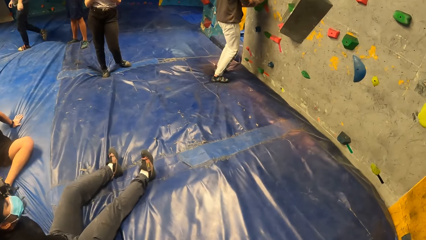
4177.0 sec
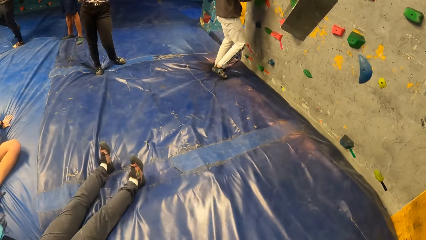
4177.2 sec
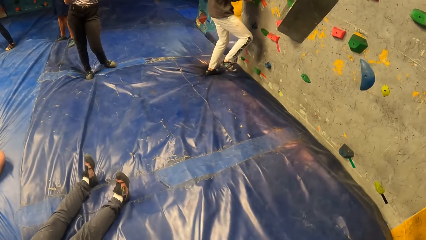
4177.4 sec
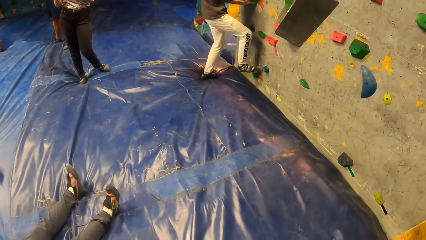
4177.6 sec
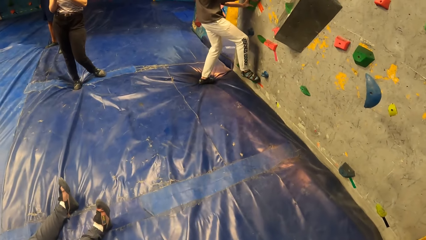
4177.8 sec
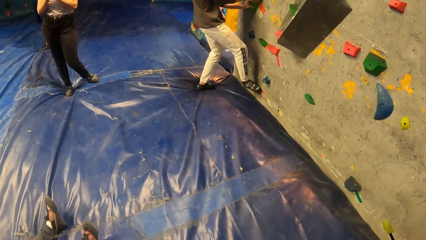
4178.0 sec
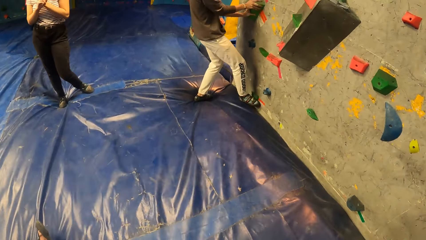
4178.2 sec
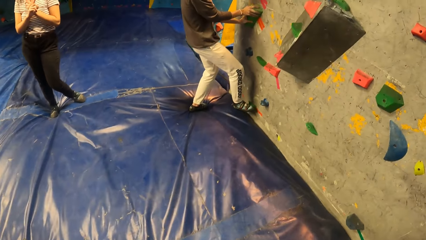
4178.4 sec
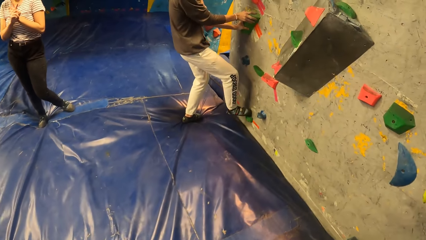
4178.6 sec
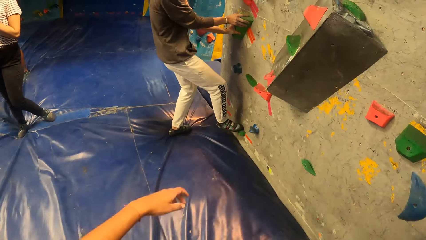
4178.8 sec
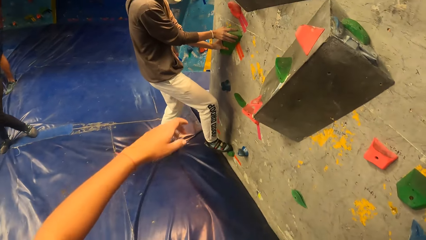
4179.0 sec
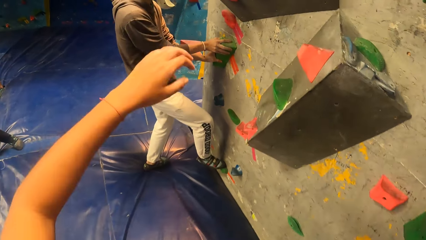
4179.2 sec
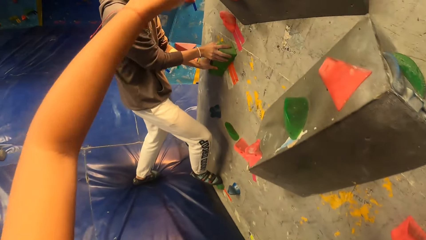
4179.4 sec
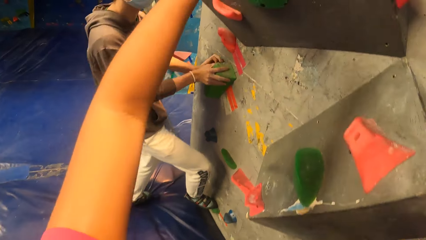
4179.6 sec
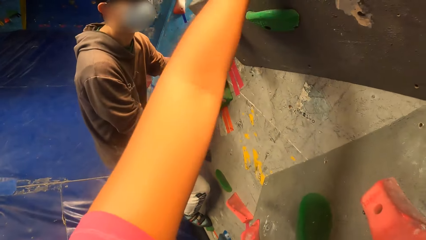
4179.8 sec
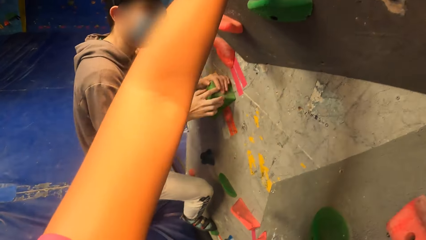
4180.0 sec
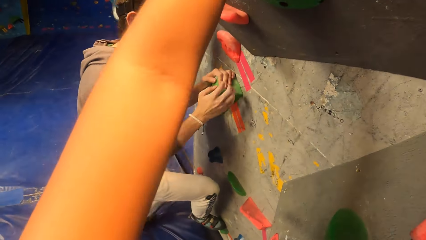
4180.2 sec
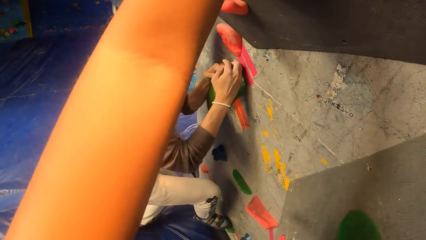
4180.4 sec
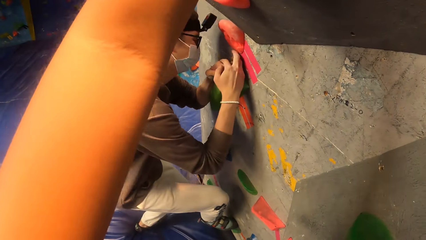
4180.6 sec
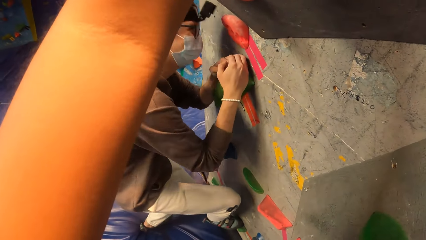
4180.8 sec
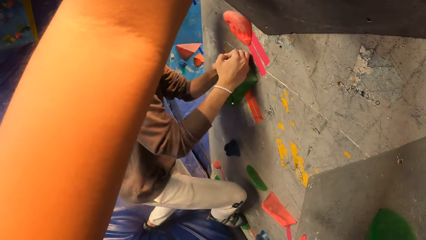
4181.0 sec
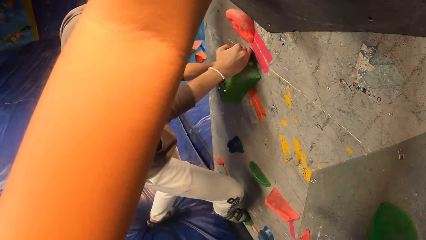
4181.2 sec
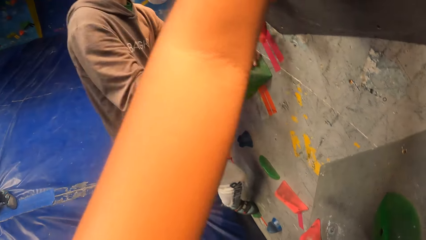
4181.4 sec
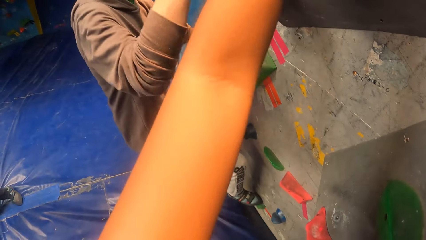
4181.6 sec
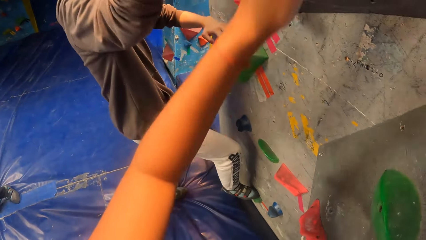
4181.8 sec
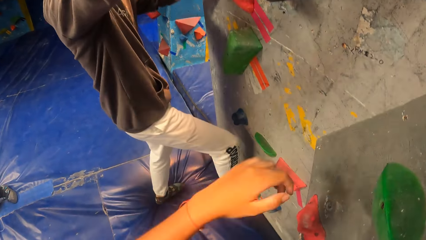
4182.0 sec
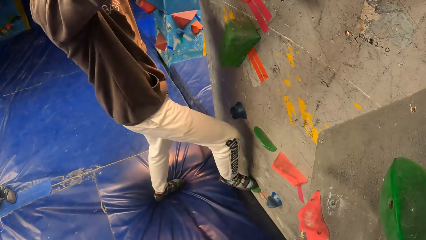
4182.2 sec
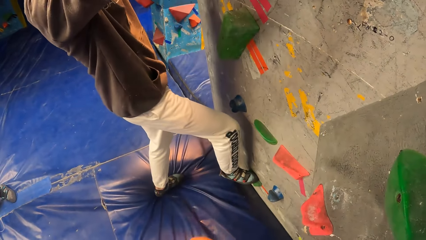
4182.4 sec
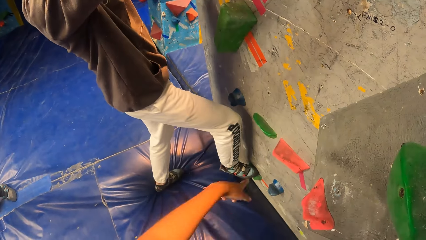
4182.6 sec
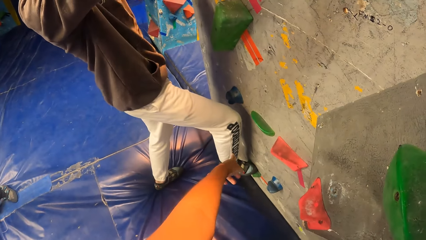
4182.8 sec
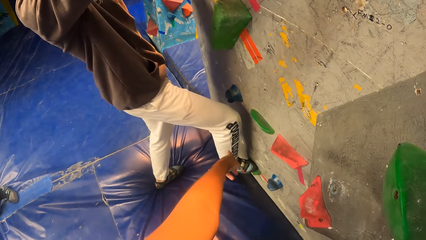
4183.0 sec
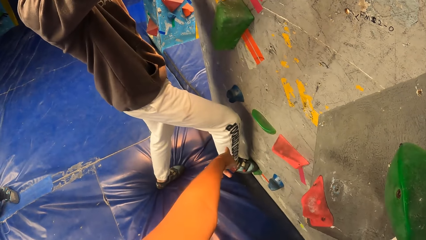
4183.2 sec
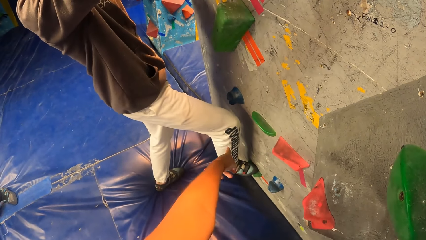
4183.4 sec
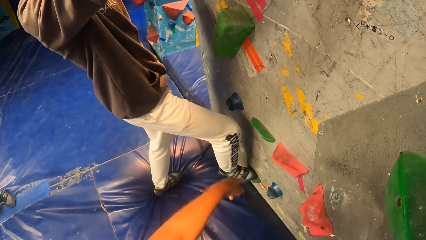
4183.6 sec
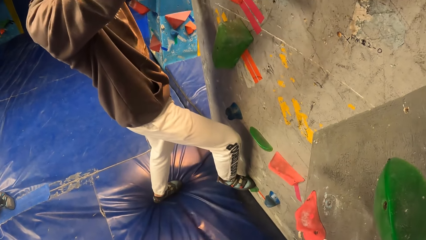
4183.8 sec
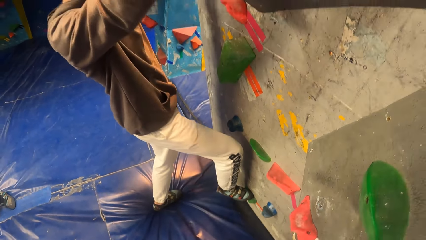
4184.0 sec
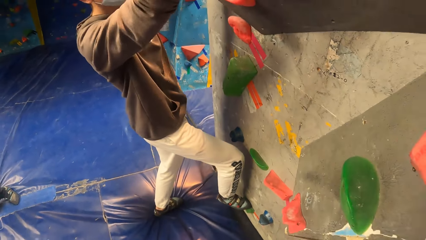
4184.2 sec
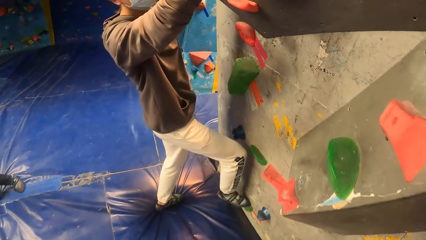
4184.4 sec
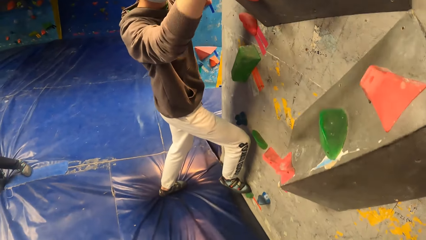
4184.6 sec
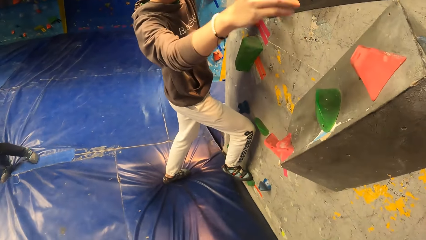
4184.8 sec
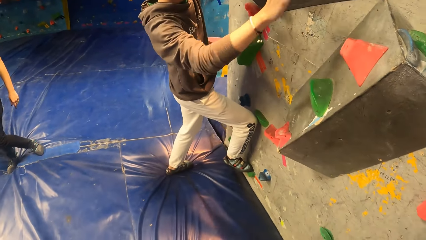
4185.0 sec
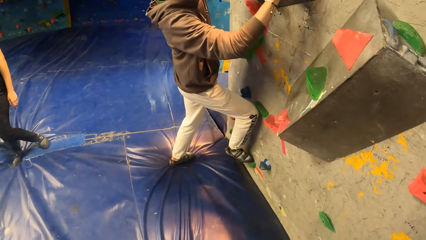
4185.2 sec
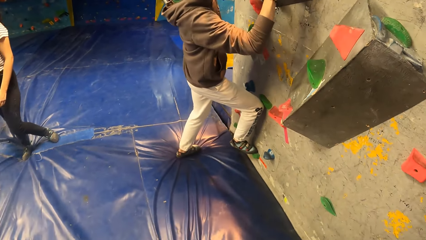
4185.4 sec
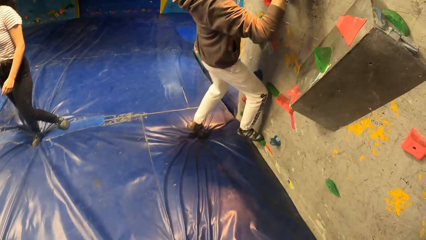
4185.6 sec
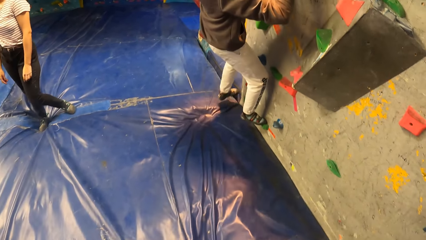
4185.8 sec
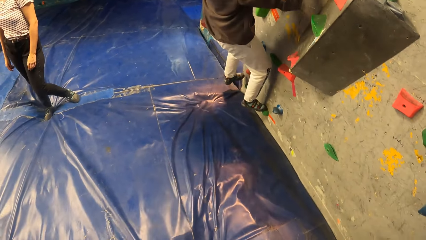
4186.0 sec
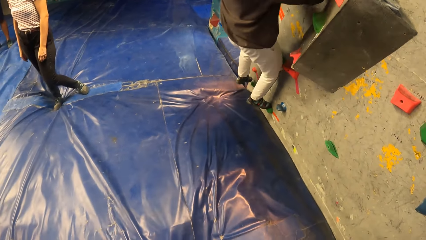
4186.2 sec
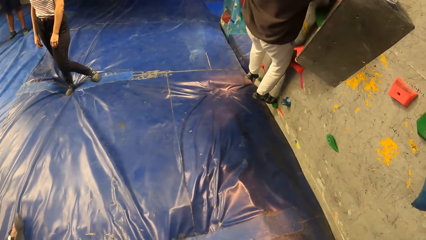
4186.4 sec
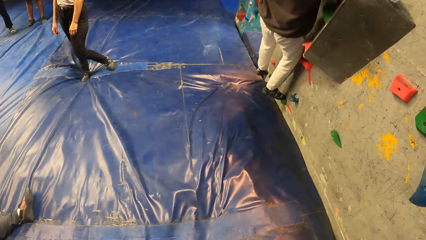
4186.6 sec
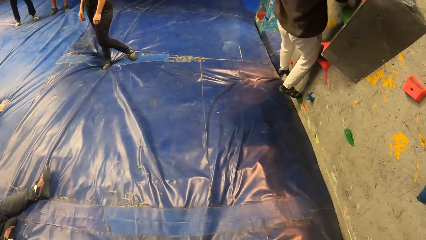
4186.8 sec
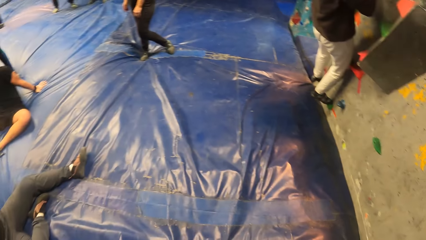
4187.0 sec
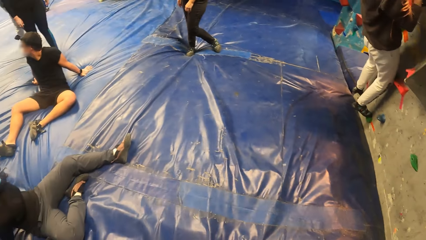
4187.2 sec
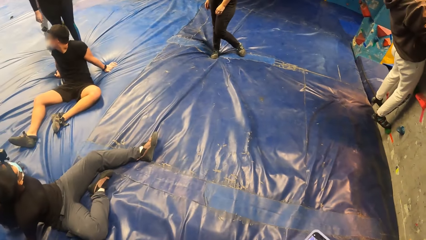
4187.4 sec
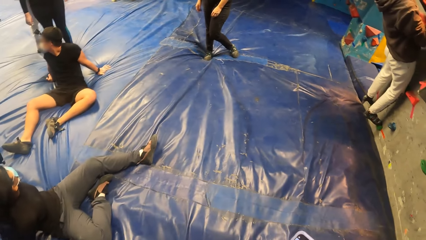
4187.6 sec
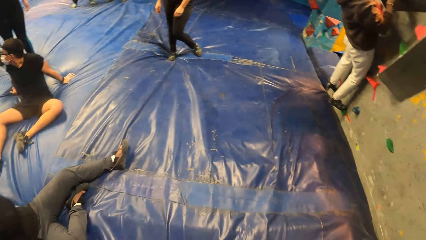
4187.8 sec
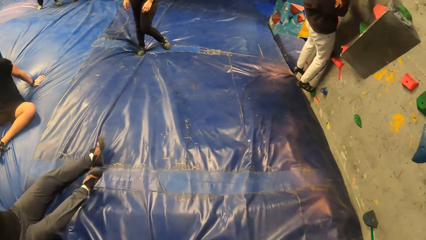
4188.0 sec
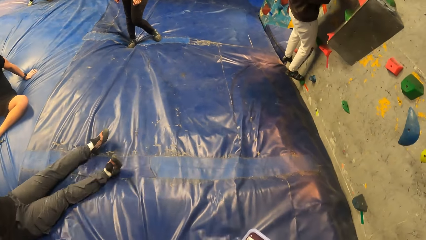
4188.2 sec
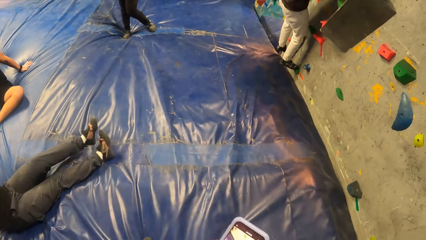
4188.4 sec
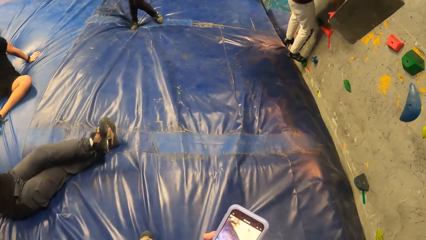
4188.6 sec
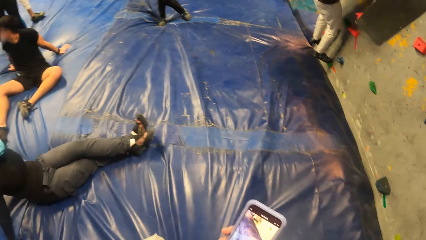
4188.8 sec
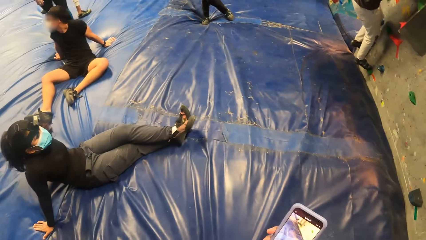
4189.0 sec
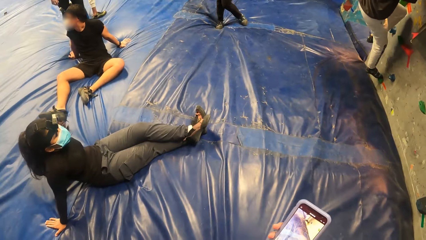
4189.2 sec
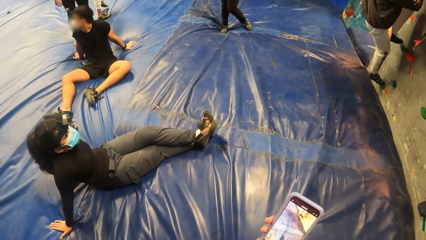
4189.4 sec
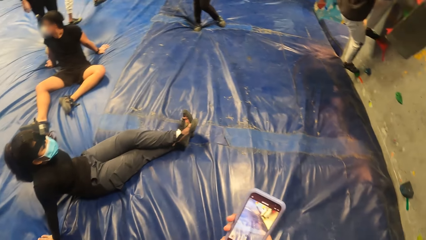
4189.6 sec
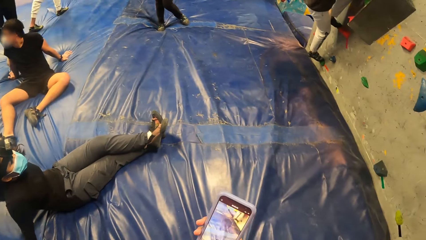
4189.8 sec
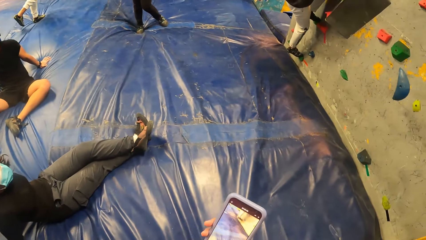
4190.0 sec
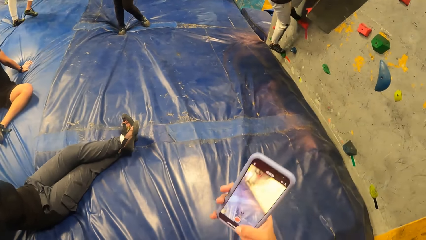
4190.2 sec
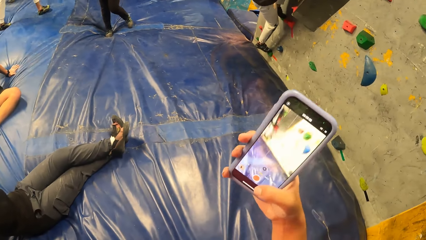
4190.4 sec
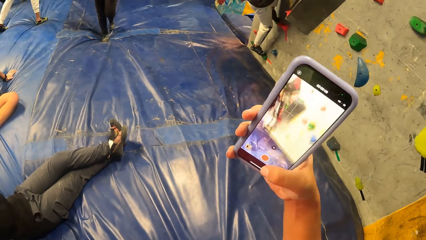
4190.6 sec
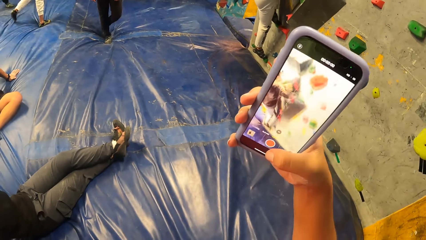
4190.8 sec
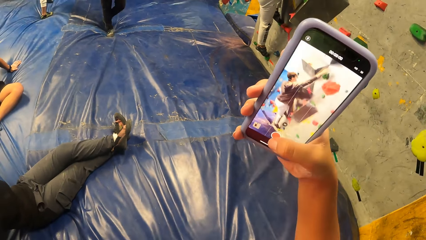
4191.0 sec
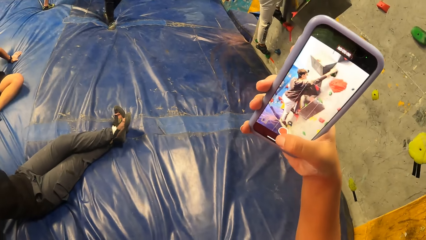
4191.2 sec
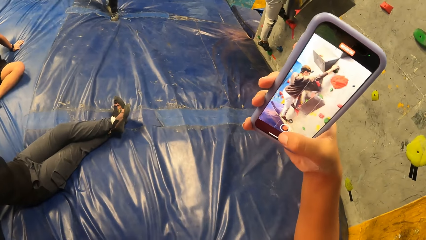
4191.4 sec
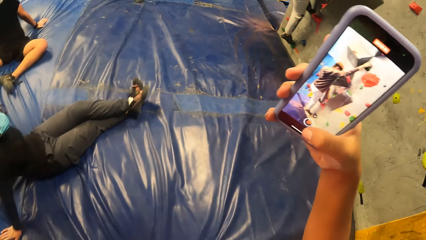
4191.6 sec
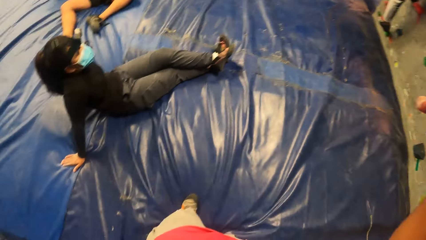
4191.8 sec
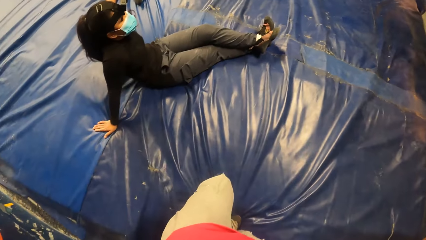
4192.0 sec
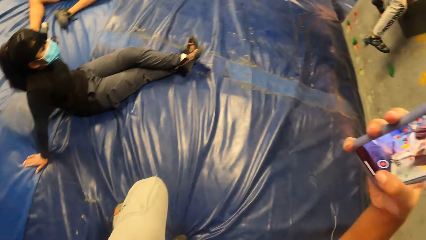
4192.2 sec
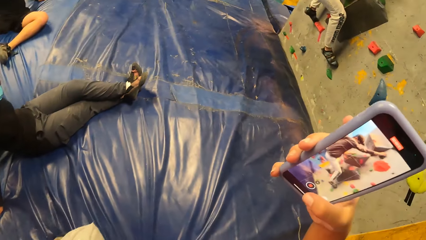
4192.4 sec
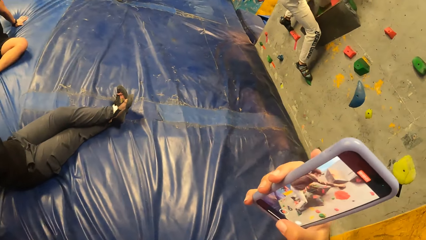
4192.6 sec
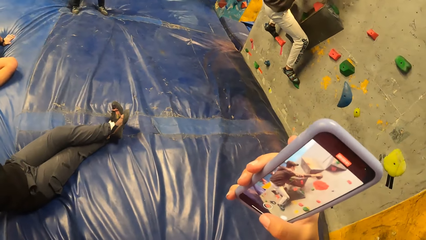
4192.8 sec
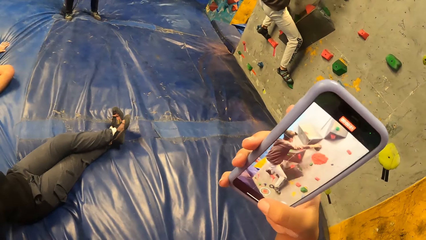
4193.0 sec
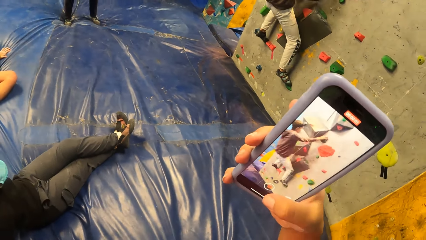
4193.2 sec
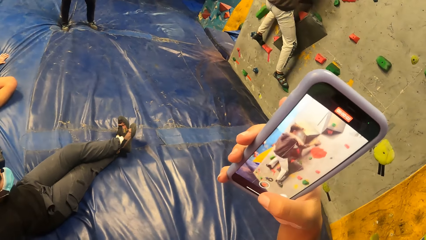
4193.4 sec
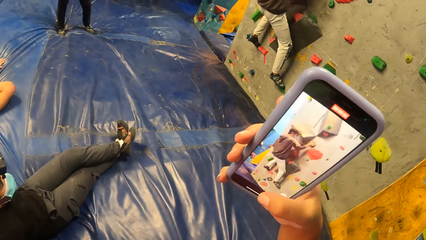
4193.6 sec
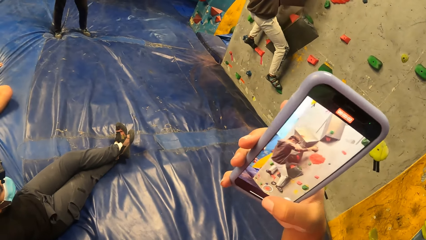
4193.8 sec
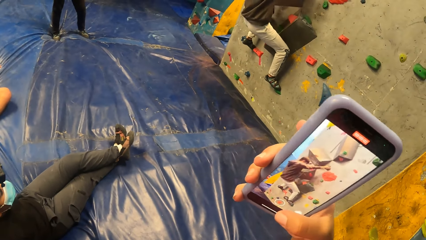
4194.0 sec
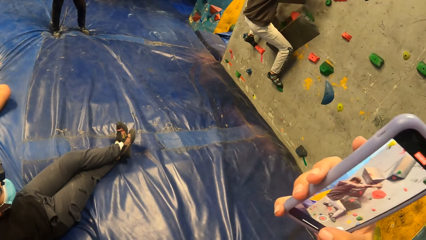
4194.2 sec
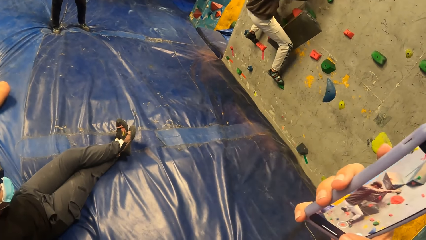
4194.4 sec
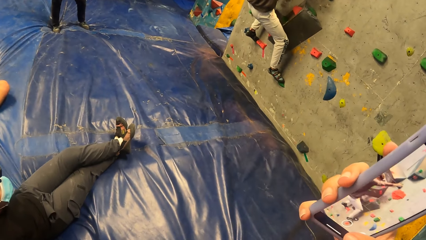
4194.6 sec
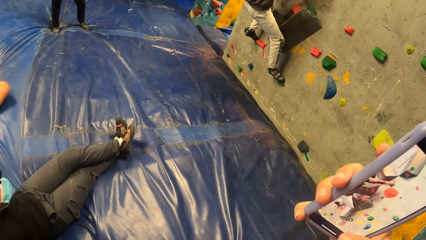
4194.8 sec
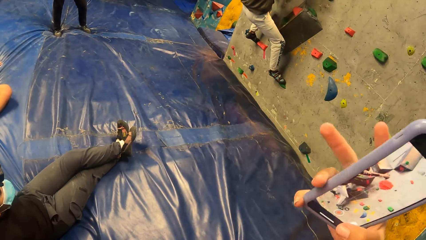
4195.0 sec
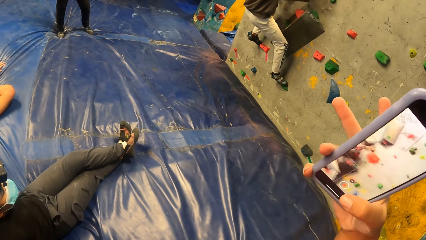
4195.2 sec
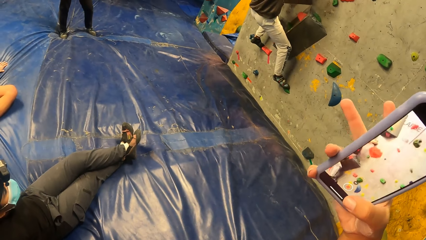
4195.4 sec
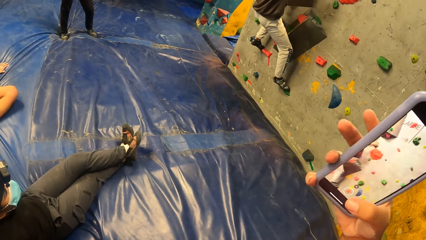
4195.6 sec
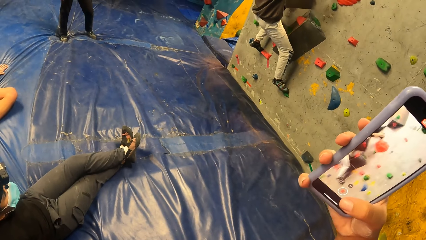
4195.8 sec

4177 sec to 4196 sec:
The camera wearer walks towards the bouldering wall. A man grabs a bouldering rock on the bouldering wall. The camera wearer stretches her left hand towards a bouldering rock on the wall. She raises the hand. She touches the bouldering rock on the wall. The man grabs a bouldering rock on the wall with both hands and removes his right hand from the bouldering rock. The camera wearer drops her left hand from the bouldering rock on the wall. She points at a shoe on the man with her left hand. The man climbs the bouldering wall. The camera wearer looks around. A woman crosses her leg on the bouldering mat. The camera wearer looks at the phone. She raises the phone in her right hand. She takes a video with the phone.
